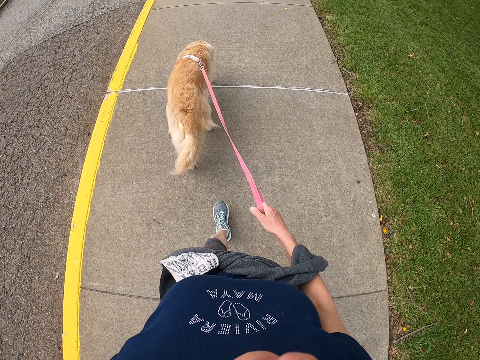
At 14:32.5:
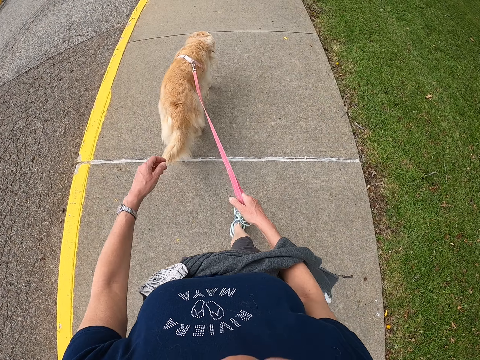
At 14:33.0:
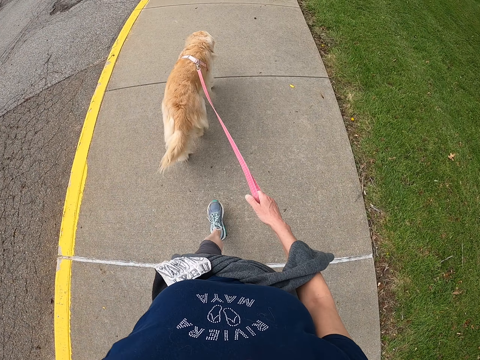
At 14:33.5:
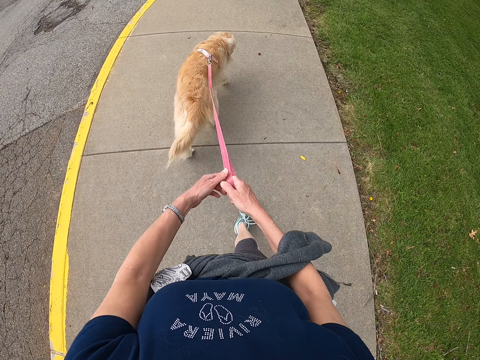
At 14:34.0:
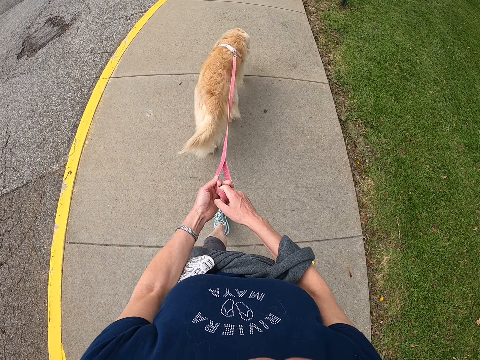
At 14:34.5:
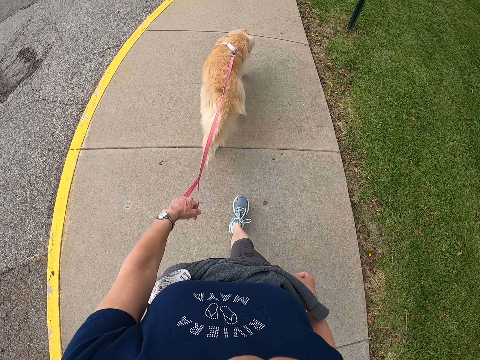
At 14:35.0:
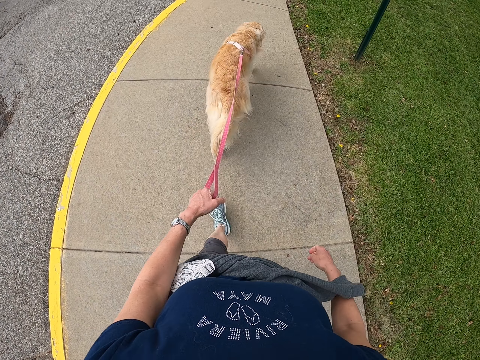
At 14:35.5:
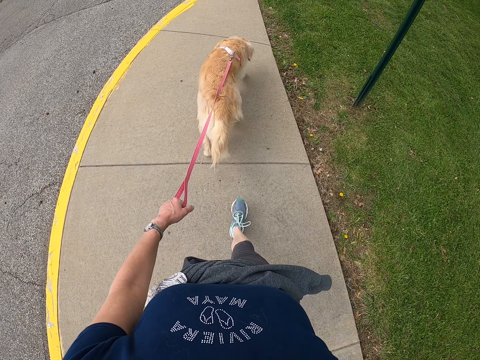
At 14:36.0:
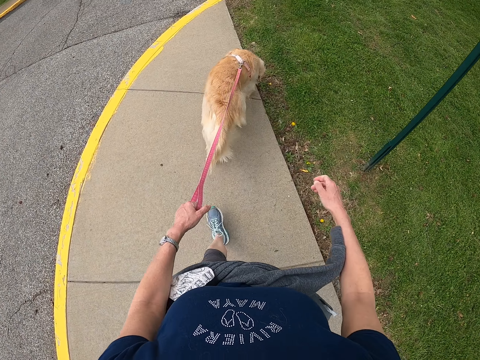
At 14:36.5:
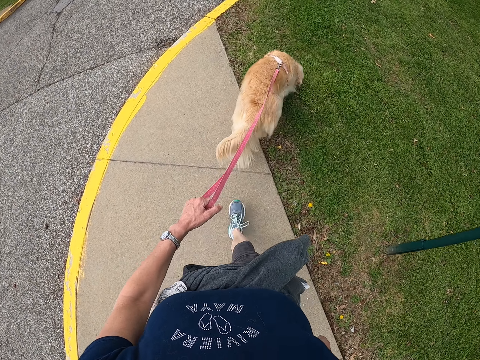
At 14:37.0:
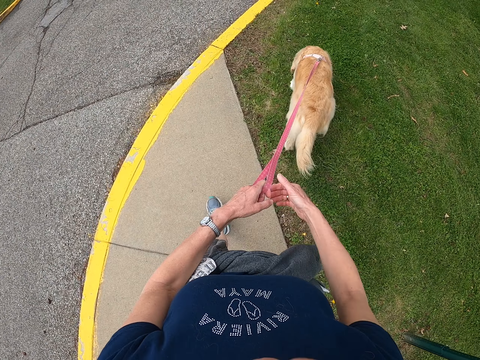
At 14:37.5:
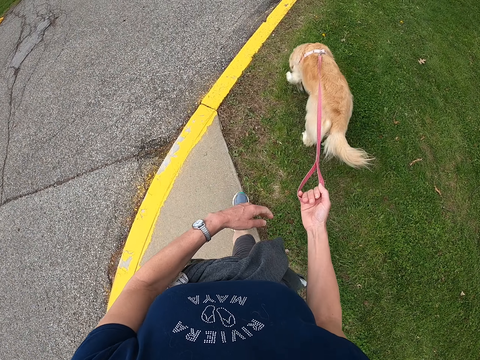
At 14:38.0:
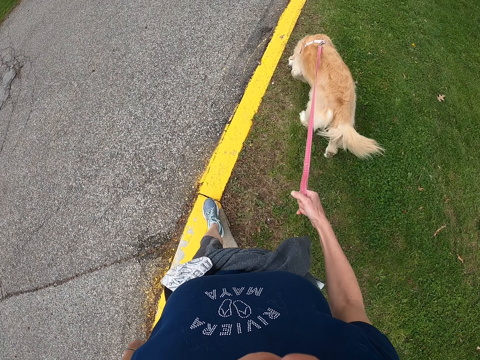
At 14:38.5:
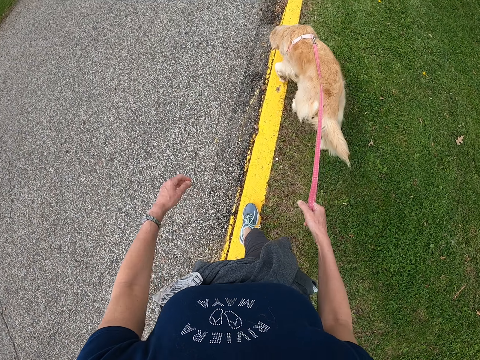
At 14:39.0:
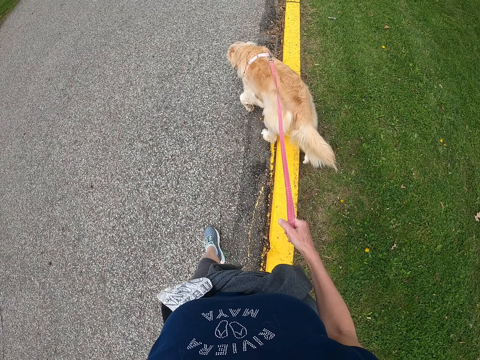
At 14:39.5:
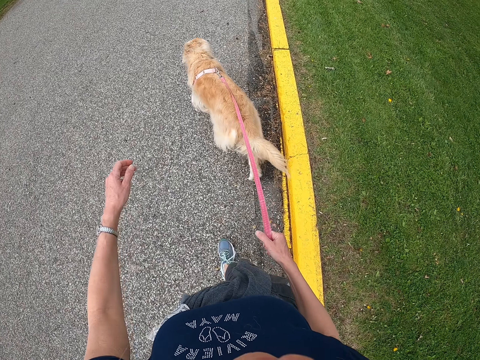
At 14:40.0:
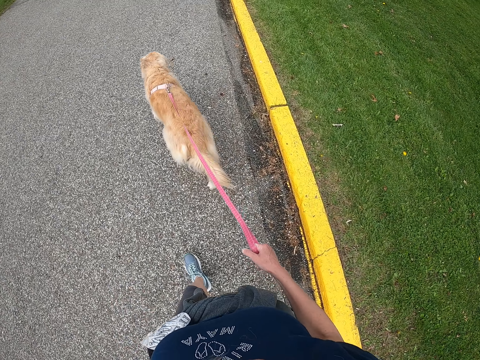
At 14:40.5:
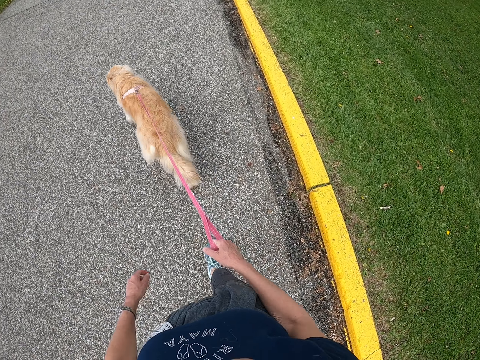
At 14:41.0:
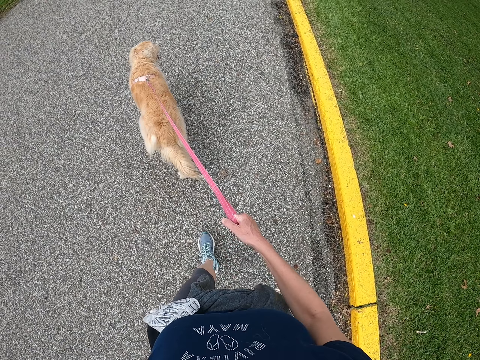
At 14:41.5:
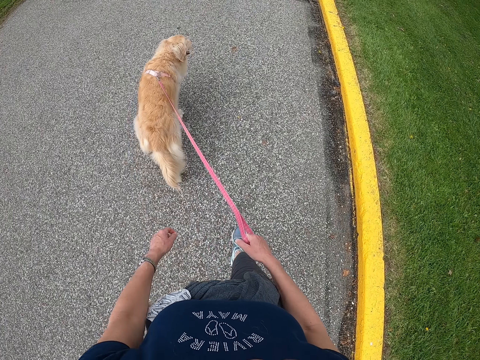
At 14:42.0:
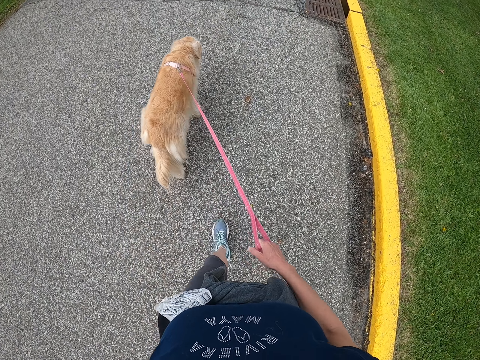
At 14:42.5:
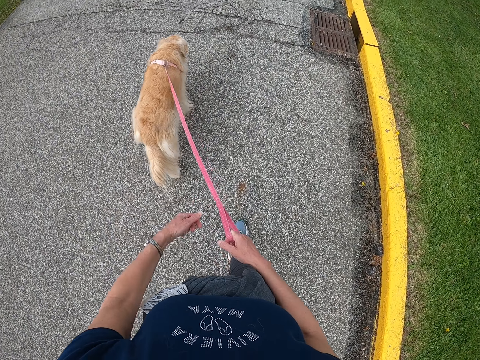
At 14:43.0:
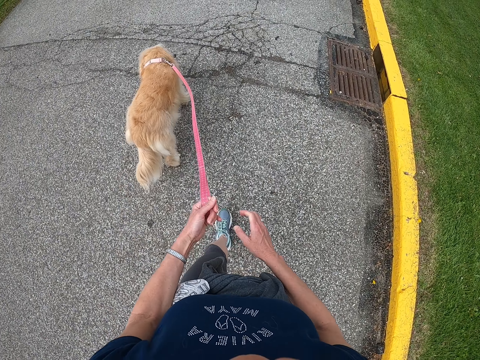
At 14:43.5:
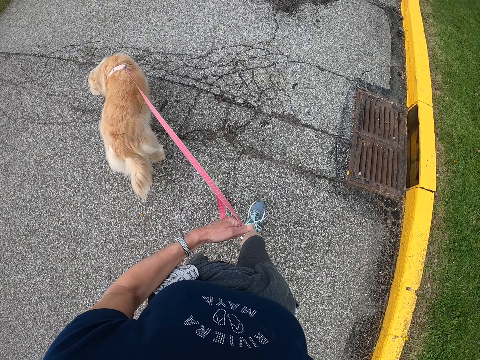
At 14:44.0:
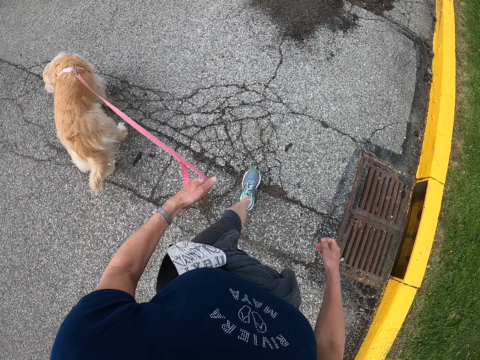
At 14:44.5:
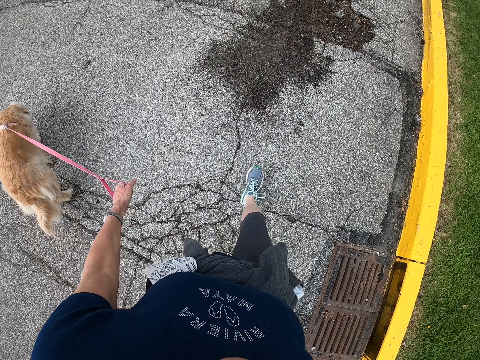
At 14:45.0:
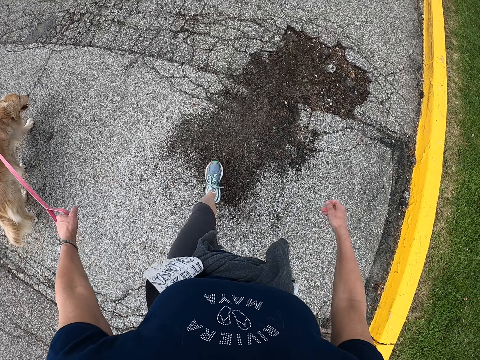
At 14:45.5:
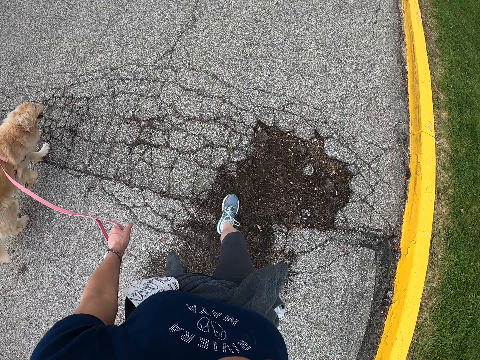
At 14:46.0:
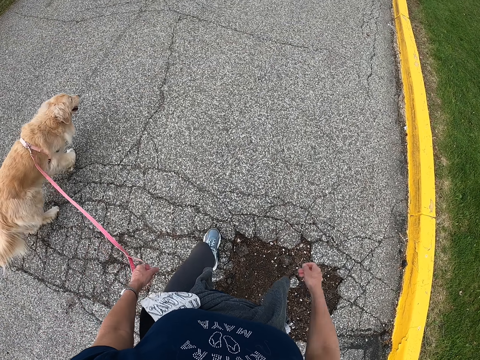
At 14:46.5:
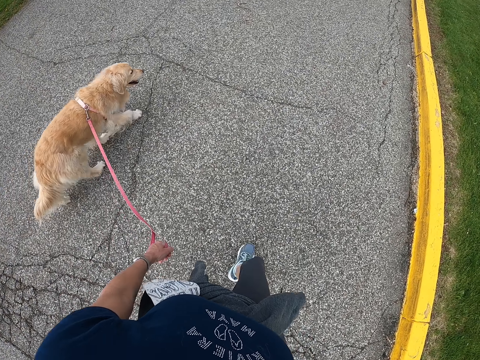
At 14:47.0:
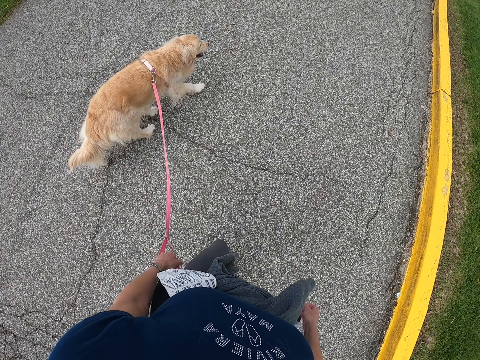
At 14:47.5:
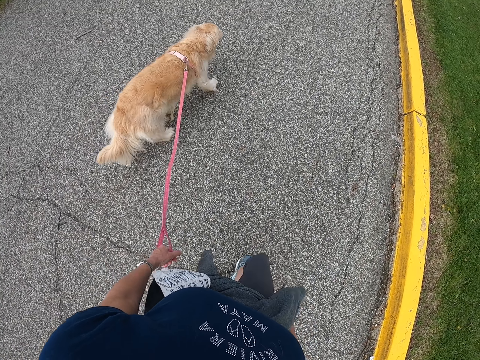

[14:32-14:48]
The camera wearer passes the dog's harness to the left hand. They hold a dog rope with both hands. They hold the dog rope with the left hand. They walk on a pedestrian walkway. They pass the dog's harness to the right hand. They hold the dog rope with the right hand. They walk on a road. They hold the dog rope with the left hand. They pass the dog's harness to the left hand.

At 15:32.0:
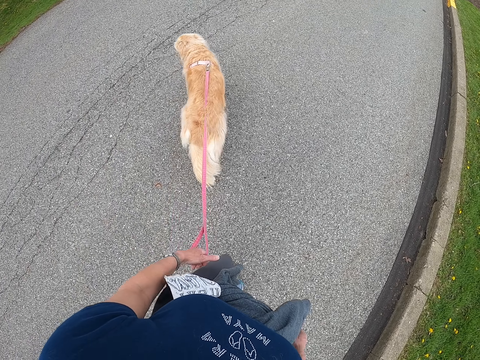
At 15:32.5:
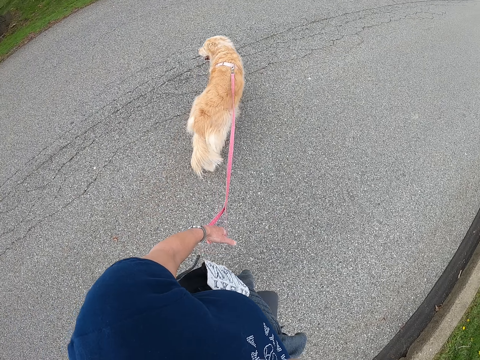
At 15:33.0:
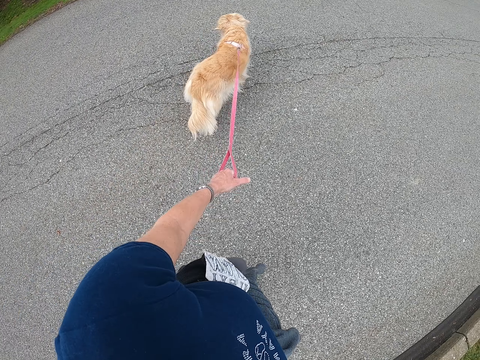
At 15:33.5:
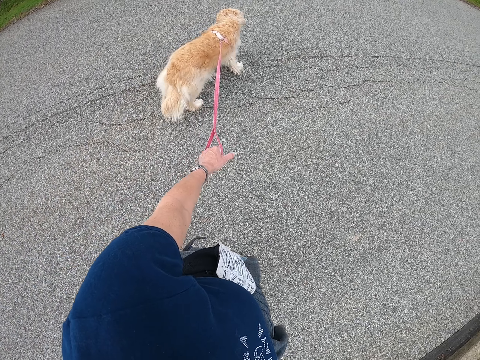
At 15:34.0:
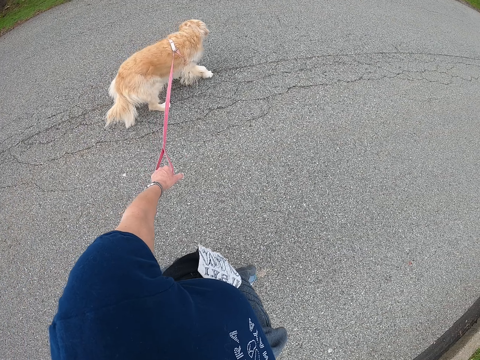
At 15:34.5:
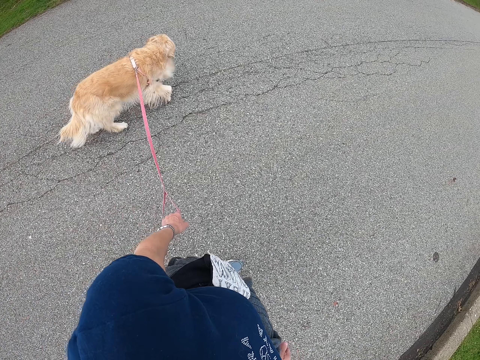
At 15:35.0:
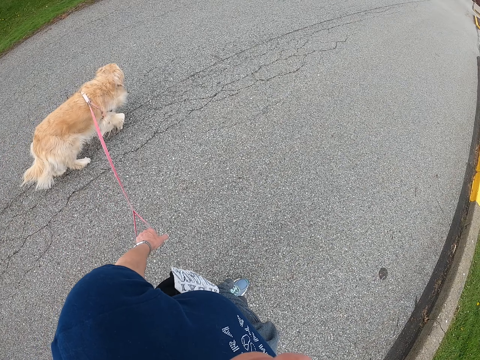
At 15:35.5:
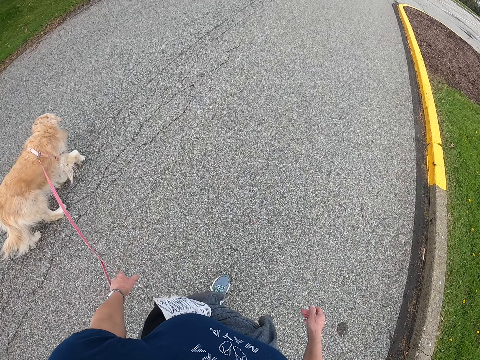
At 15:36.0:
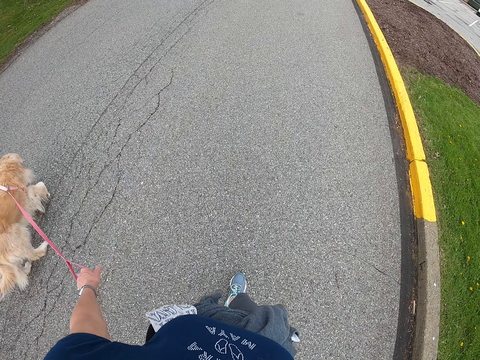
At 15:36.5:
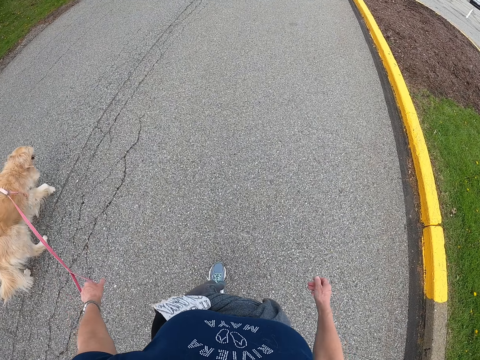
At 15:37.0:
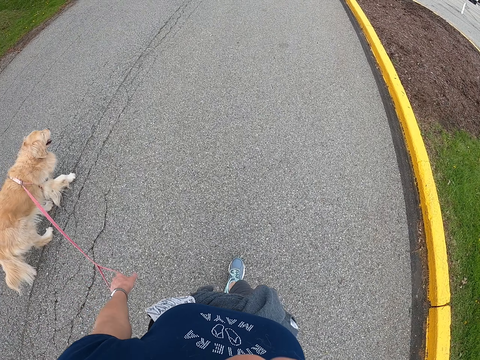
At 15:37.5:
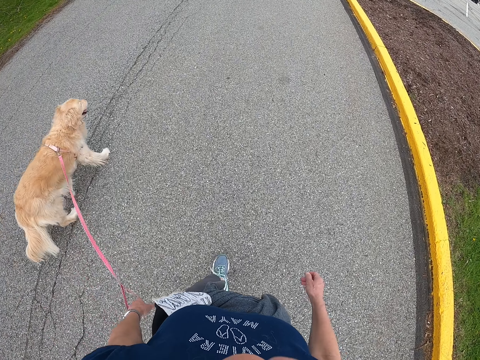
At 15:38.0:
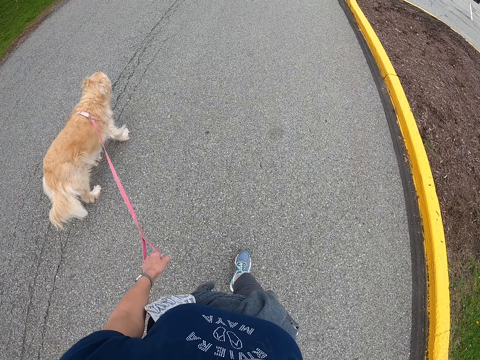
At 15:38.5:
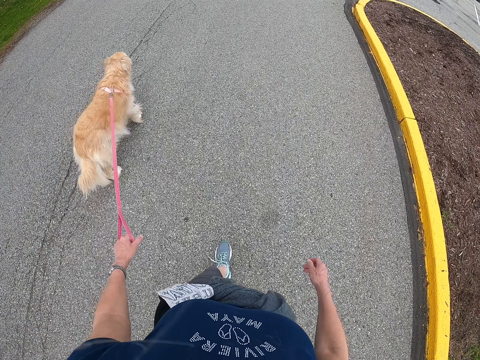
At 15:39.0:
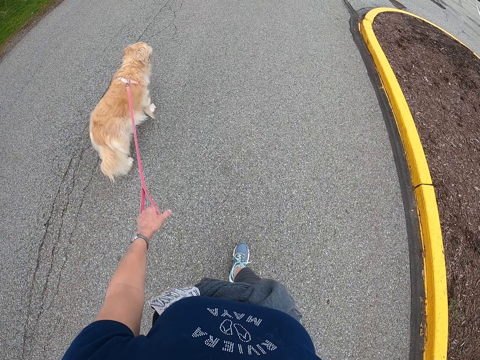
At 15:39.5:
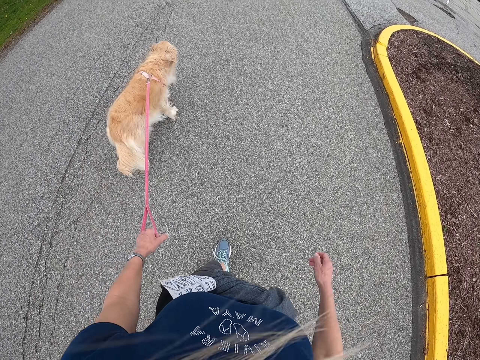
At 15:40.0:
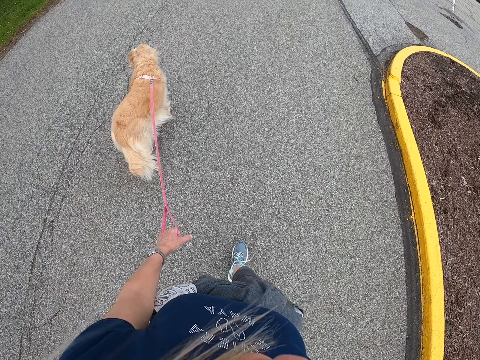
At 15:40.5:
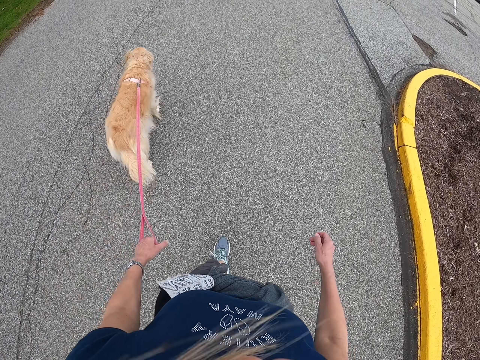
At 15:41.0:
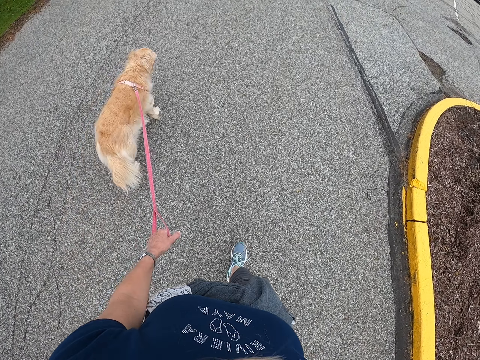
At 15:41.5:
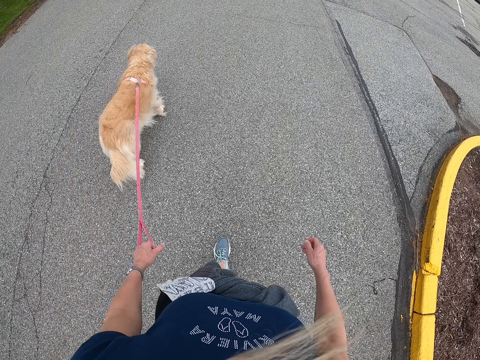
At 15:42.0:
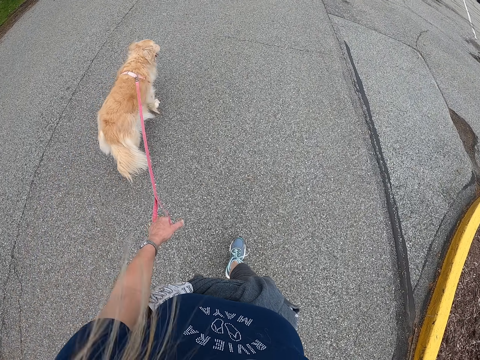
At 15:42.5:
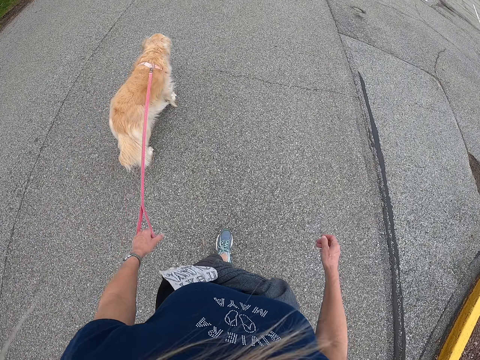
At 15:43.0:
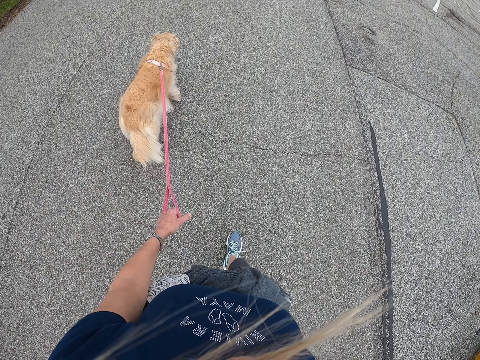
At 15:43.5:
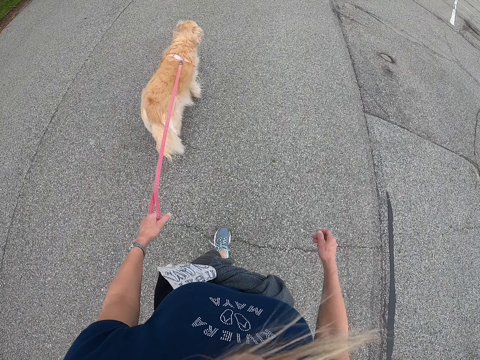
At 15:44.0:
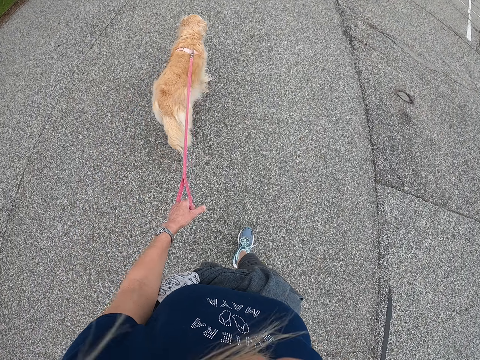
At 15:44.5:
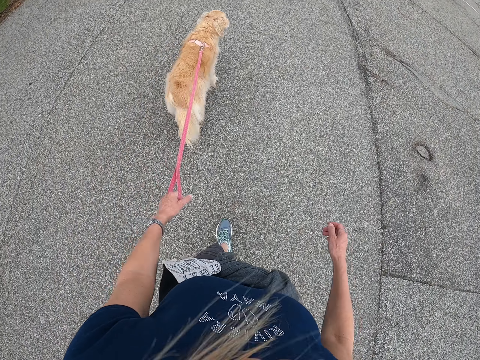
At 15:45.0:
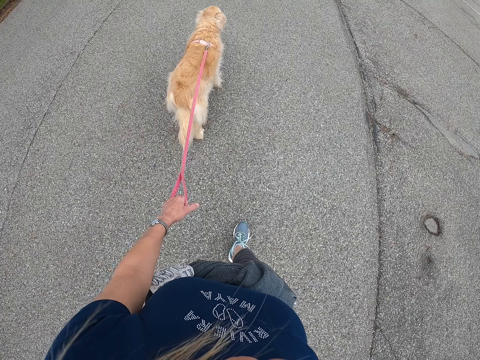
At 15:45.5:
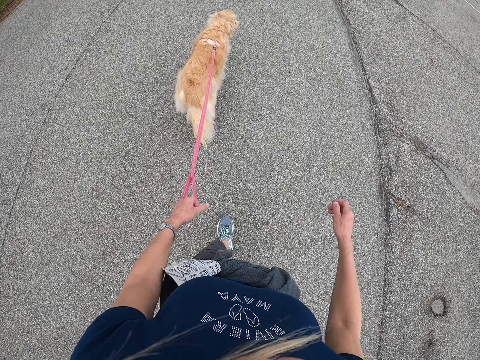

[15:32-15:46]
The camera wearer pulls a dog. They walk on a road.
